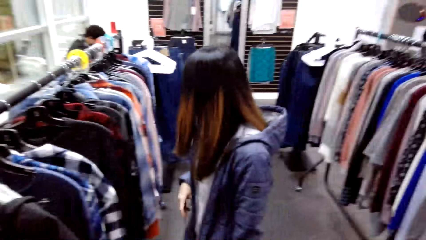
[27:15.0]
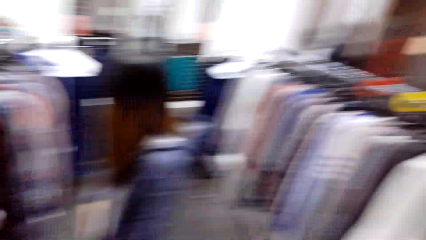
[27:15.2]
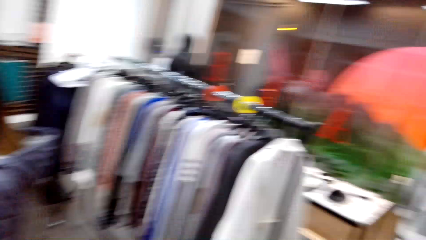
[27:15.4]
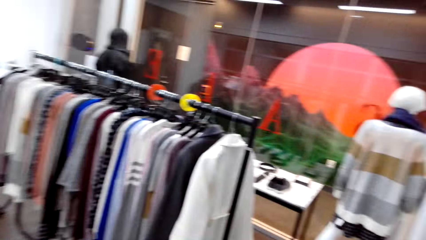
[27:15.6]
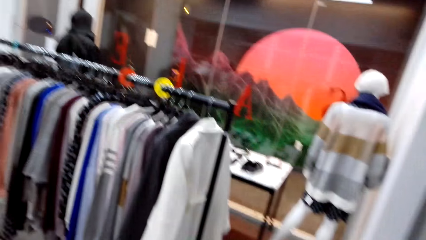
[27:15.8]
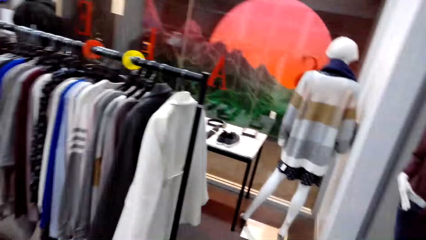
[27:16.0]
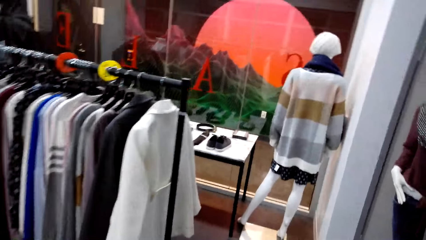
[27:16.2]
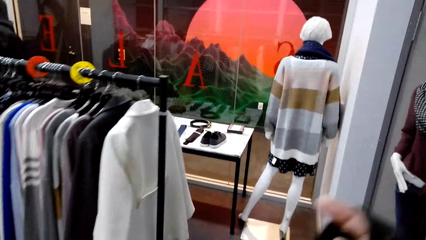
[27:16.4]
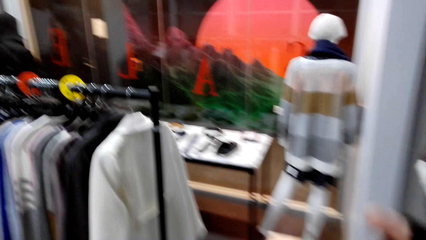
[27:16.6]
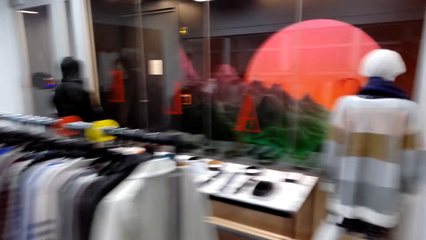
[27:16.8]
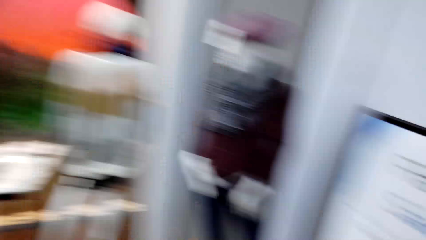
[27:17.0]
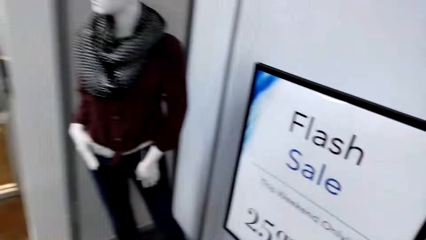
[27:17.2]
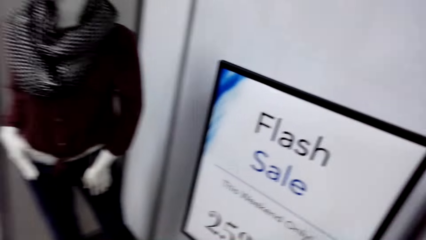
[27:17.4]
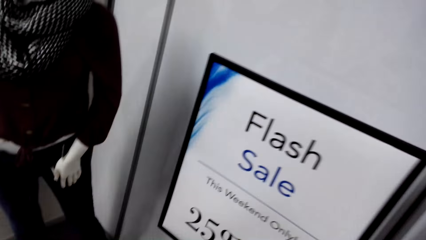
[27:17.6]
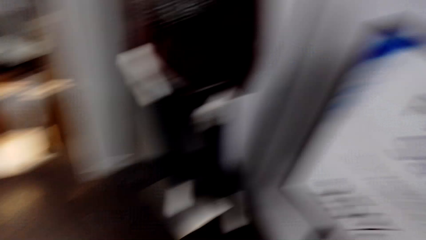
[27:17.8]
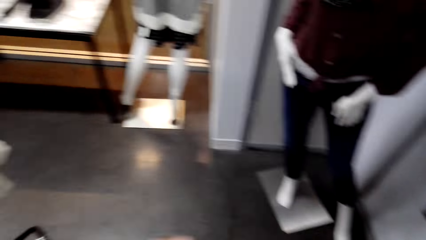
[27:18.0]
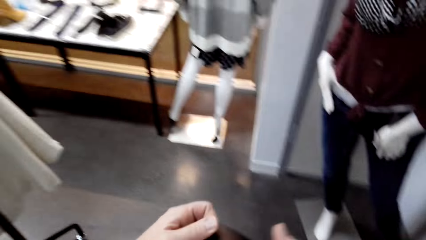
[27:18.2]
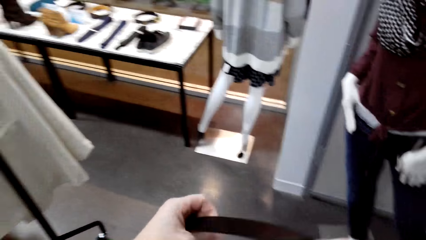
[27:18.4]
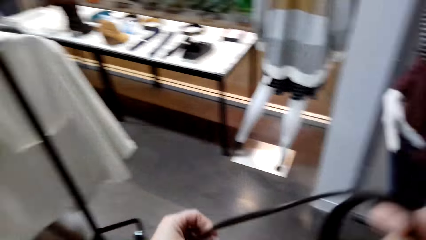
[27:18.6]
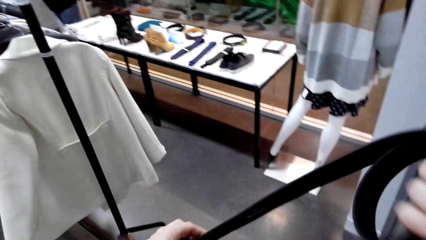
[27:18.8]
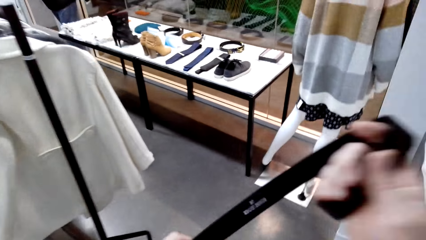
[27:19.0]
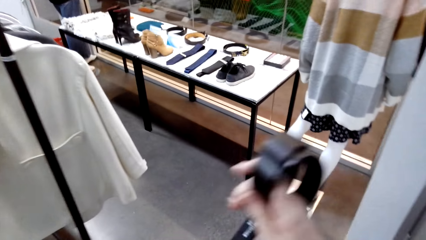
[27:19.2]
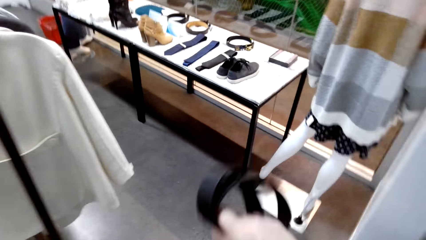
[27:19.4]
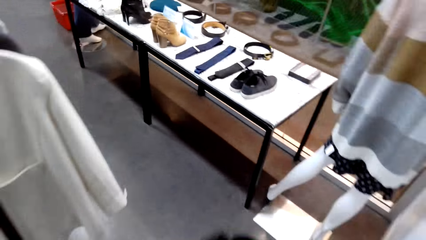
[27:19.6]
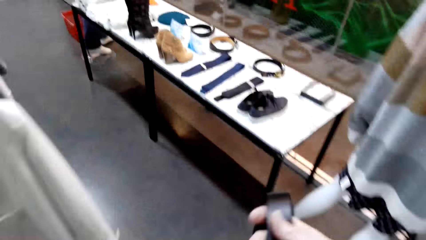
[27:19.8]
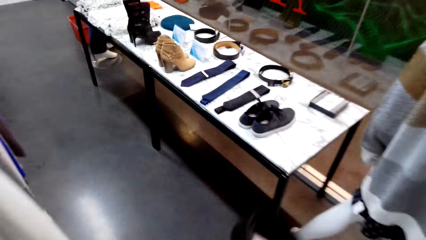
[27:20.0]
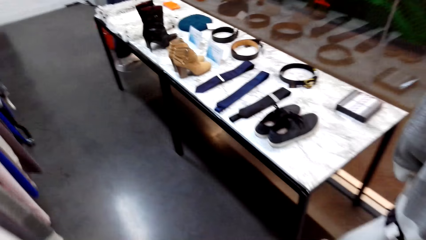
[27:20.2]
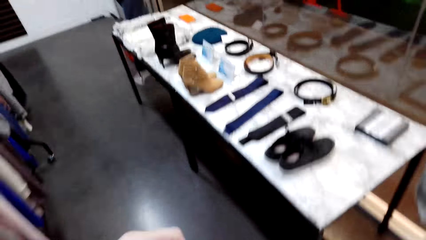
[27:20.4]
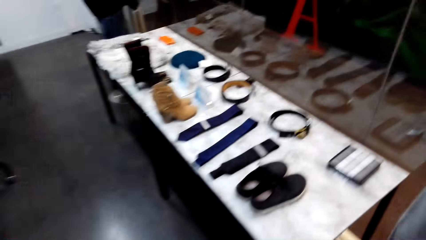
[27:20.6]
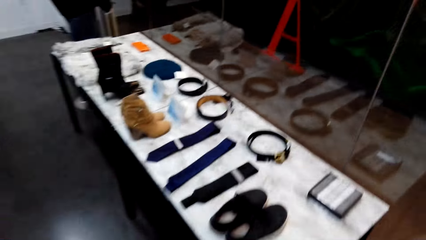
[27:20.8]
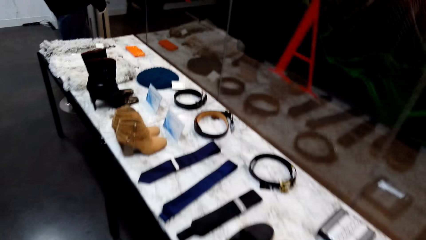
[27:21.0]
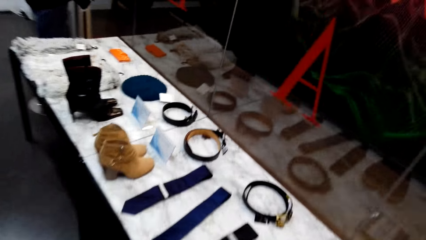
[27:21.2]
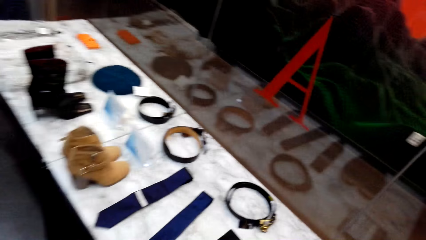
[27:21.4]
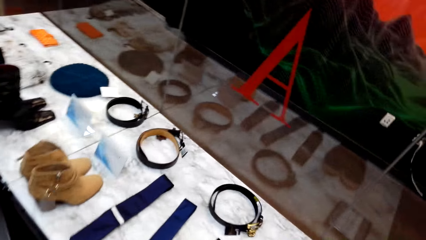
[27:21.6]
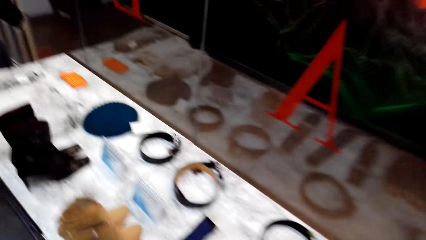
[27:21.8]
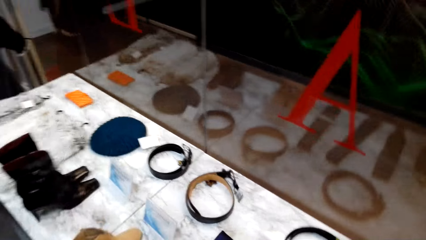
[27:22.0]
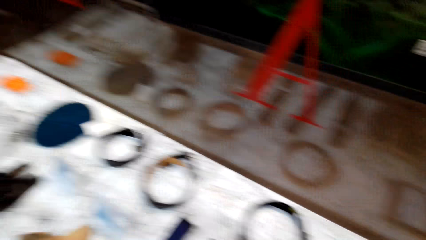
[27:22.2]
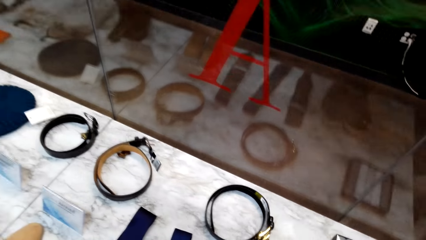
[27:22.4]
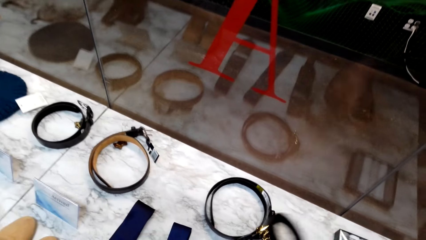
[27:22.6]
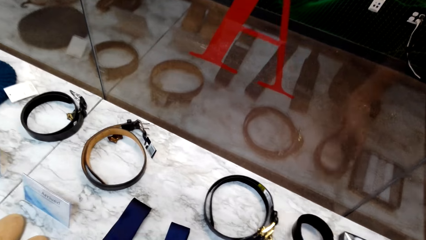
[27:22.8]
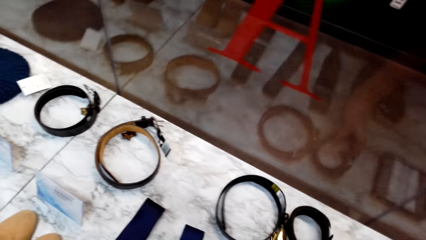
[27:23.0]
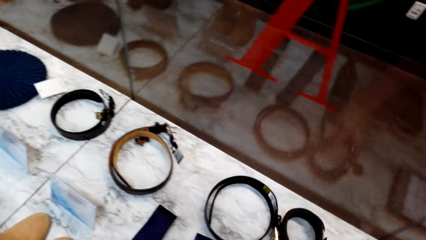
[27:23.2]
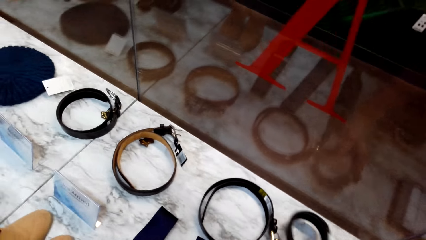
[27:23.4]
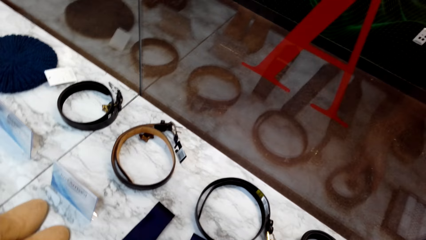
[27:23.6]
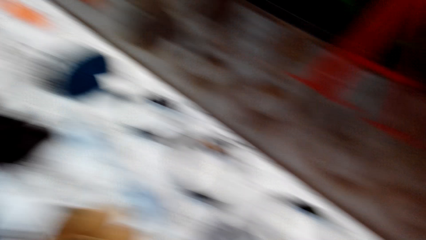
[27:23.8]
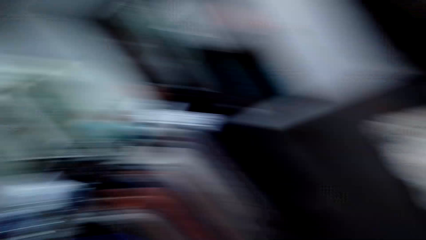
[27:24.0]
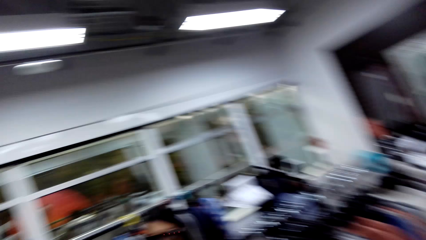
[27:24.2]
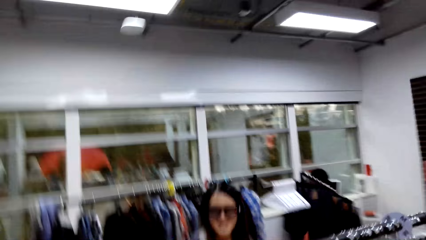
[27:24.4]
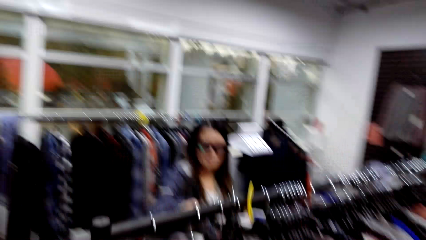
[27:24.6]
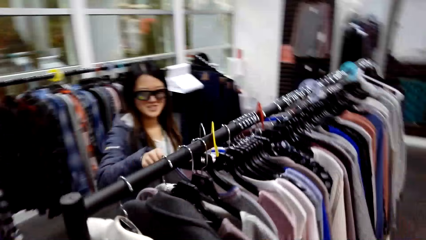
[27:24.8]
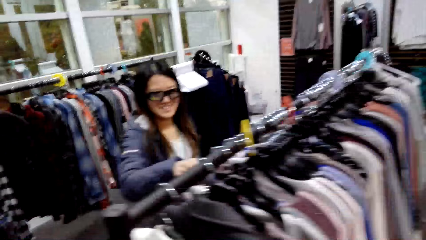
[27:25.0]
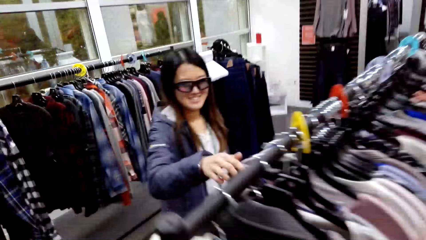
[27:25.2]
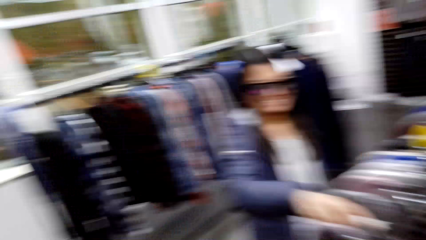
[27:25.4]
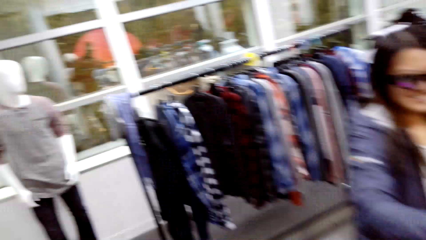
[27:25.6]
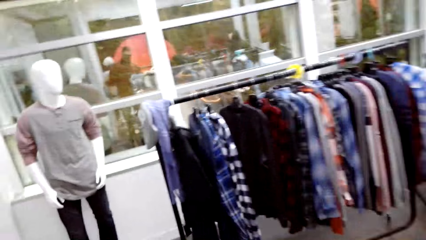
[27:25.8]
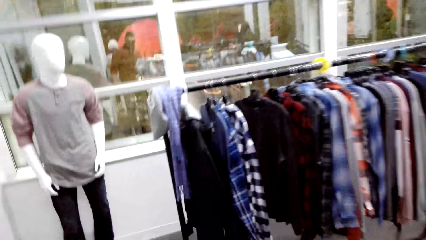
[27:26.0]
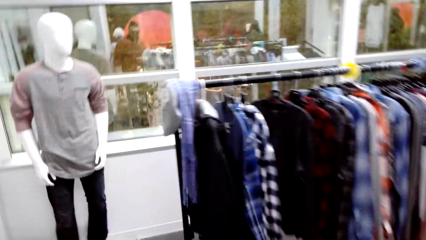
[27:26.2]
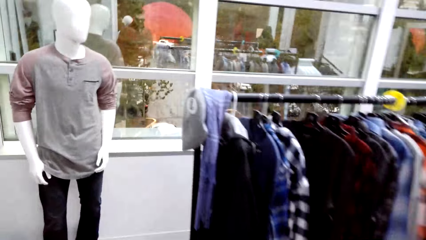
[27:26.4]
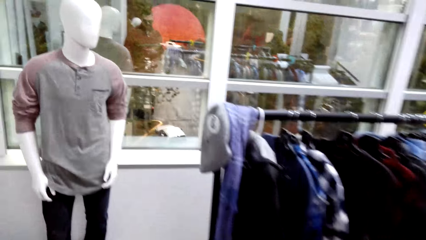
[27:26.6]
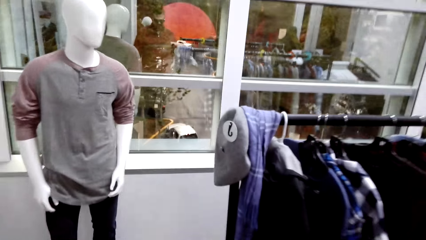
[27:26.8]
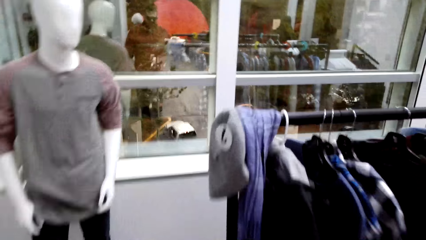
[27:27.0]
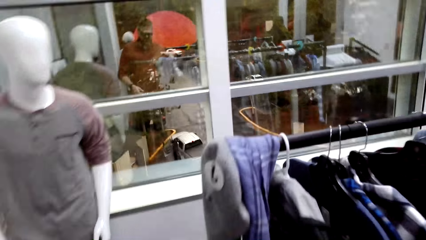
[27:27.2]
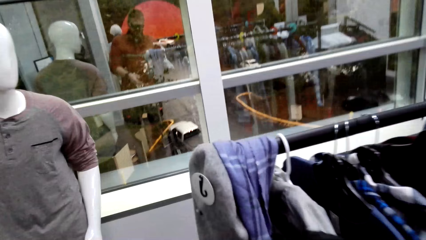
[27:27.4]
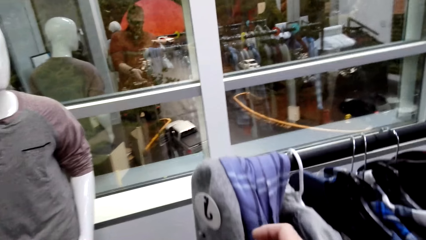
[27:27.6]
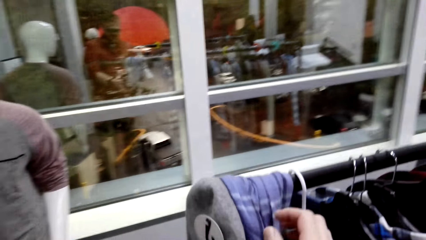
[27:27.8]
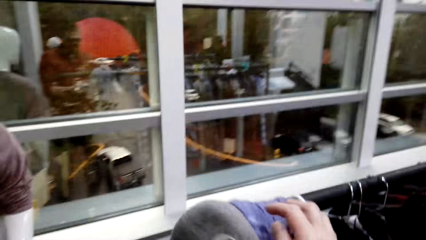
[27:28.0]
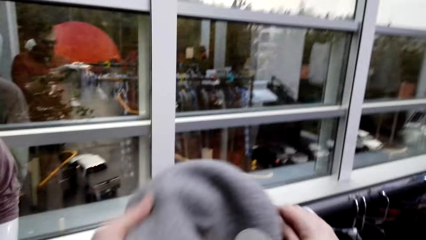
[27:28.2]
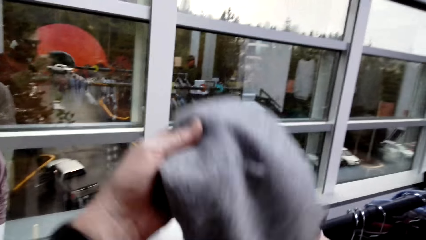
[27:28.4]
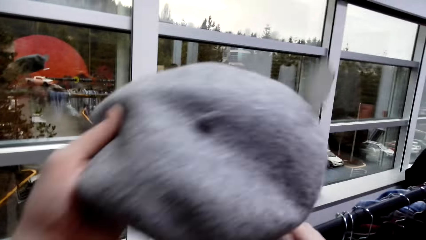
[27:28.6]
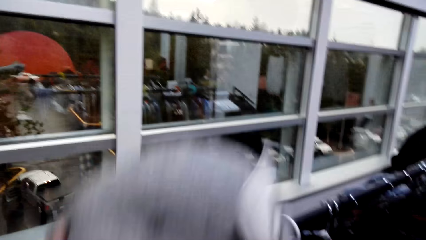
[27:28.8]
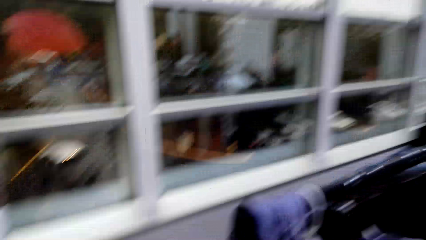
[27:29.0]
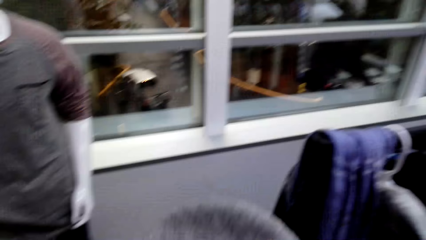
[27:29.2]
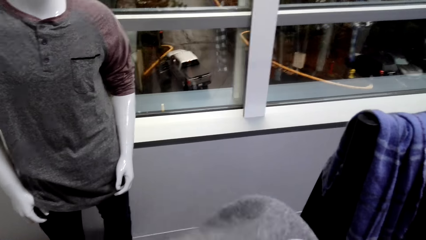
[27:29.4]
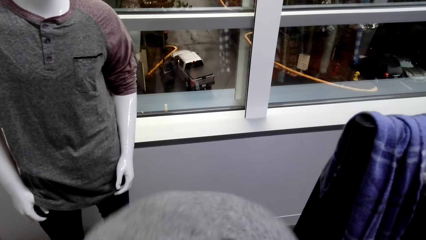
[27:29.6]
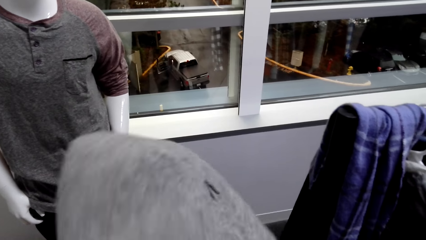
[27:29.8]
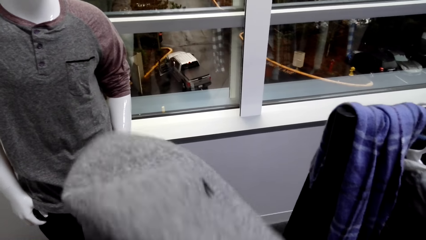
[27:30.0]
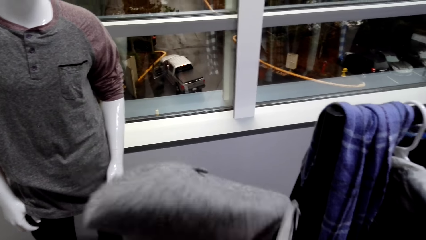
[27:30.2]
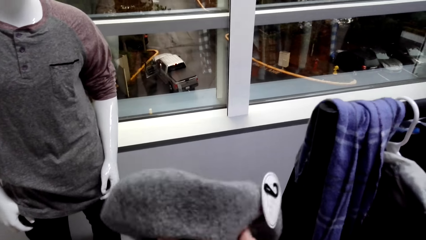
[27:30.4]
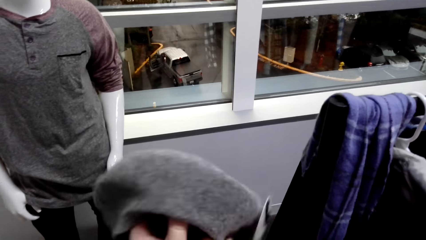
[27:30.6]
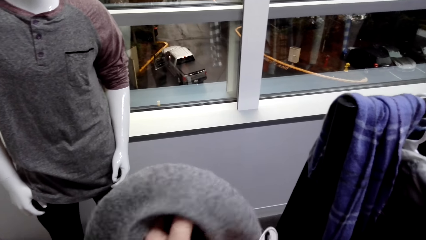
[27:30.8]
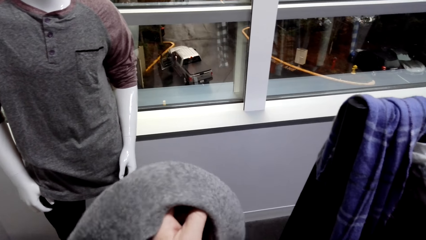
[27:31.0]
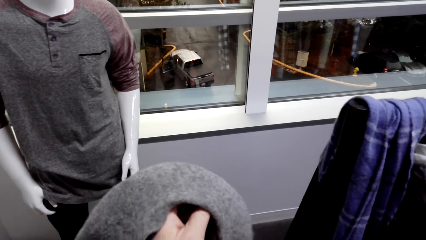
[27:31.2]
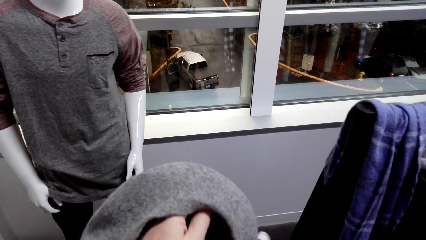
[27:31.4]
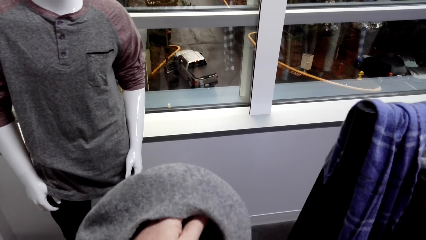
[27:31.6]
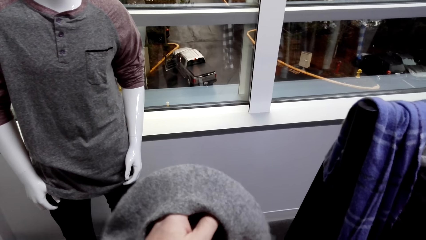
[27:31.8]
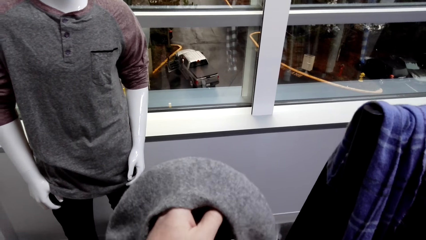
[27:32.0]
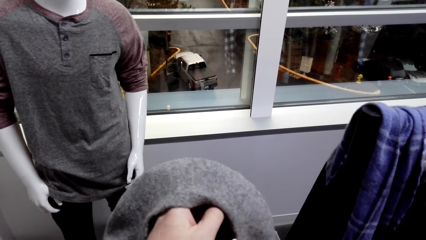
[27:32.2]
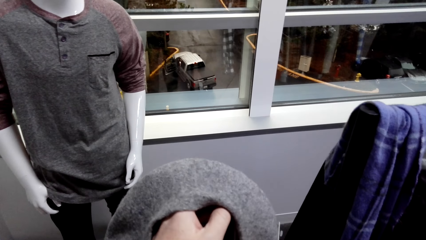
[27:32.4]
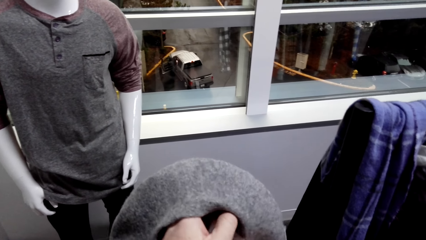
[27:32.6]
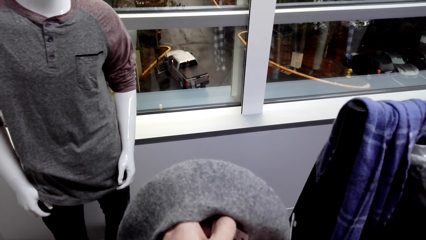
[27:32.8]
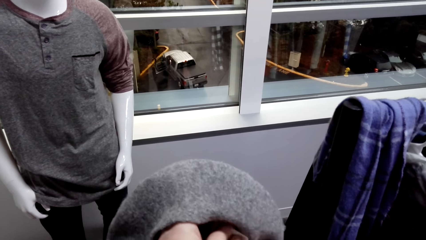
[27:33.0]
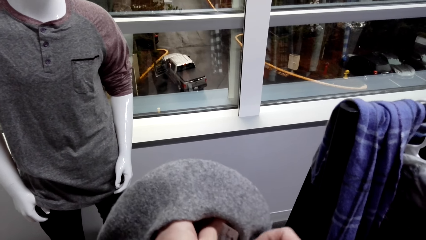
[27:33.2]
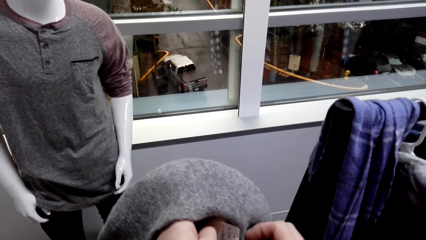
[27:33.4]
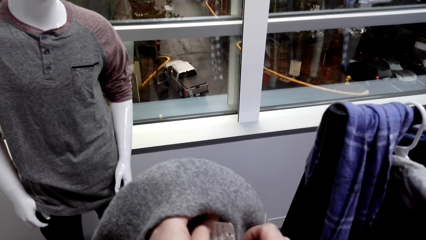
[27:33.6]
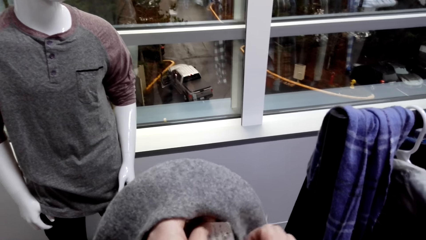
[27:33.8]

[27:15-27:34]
The camera wearer stretches the belt. They fold the belt. They put the belt down. A woman touches the tops on the hanger. The camera wearer picks the hat and looks at the hat.
